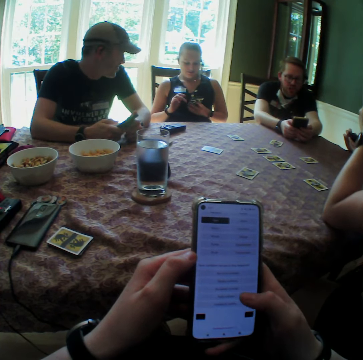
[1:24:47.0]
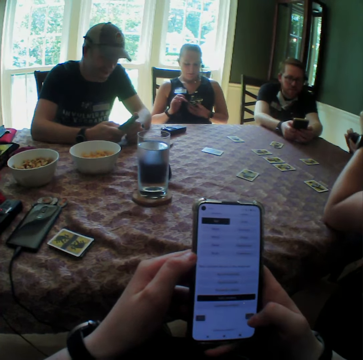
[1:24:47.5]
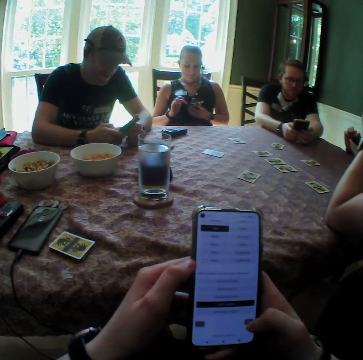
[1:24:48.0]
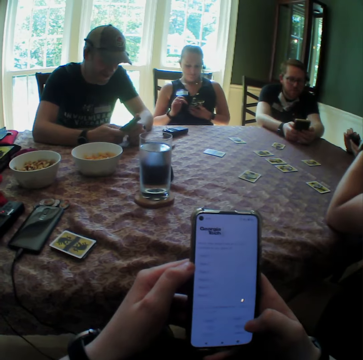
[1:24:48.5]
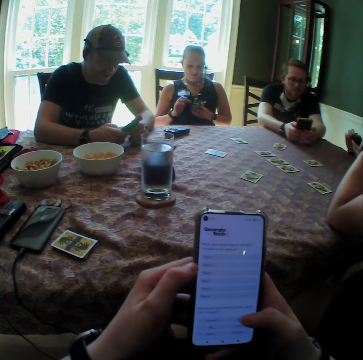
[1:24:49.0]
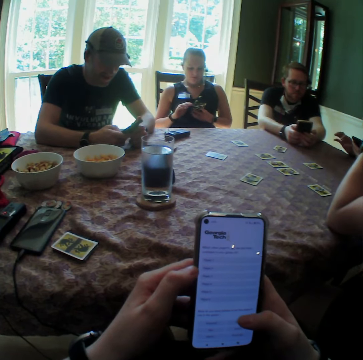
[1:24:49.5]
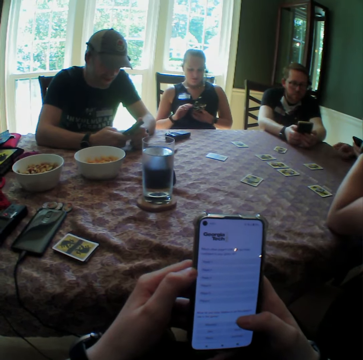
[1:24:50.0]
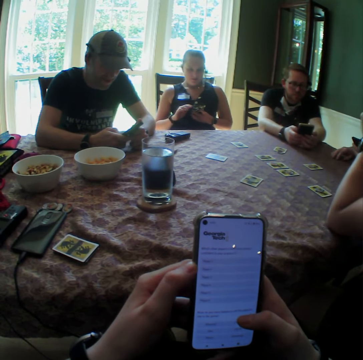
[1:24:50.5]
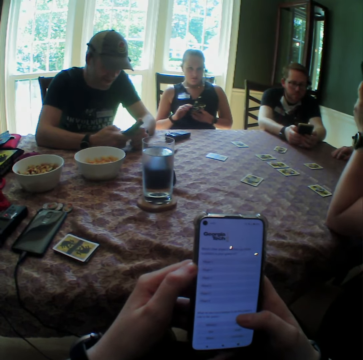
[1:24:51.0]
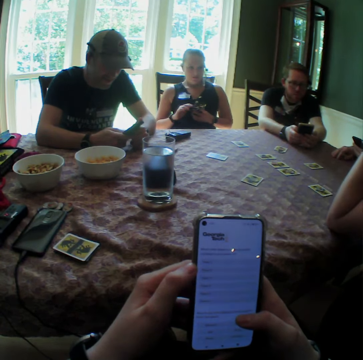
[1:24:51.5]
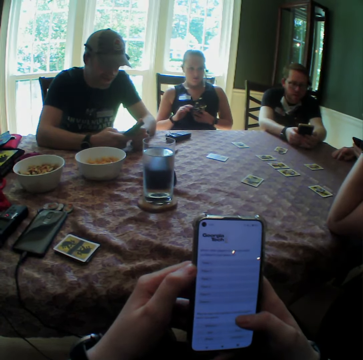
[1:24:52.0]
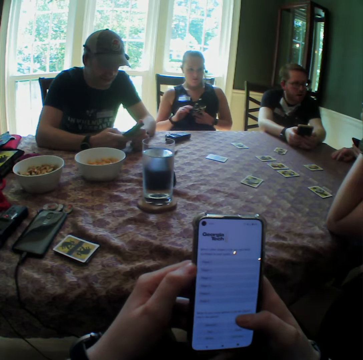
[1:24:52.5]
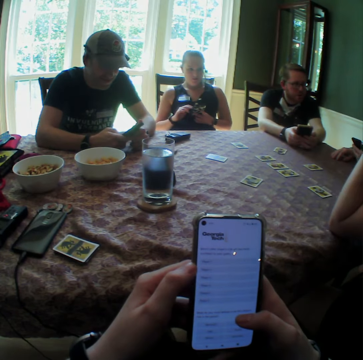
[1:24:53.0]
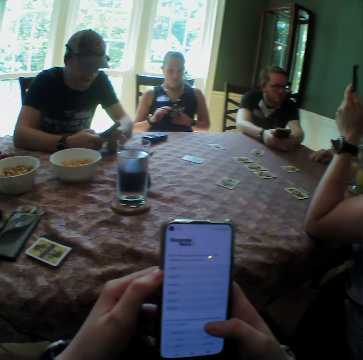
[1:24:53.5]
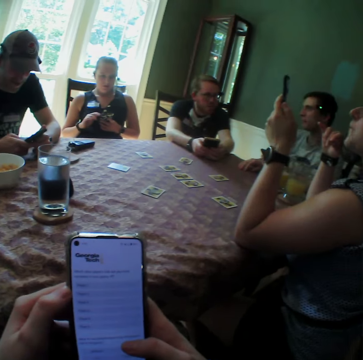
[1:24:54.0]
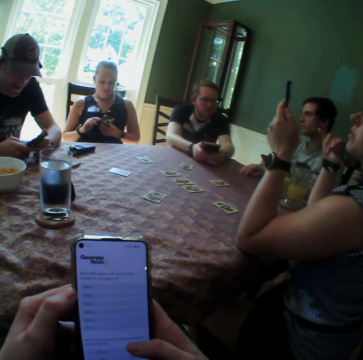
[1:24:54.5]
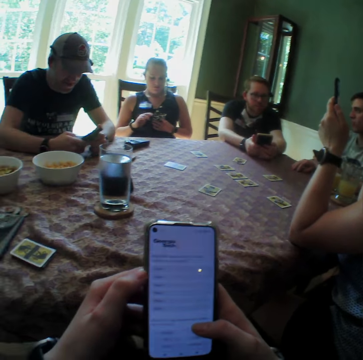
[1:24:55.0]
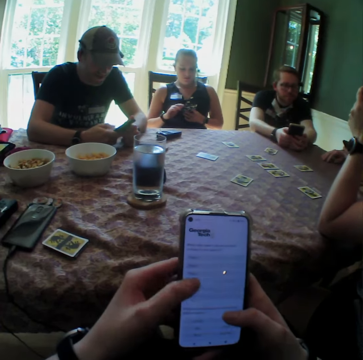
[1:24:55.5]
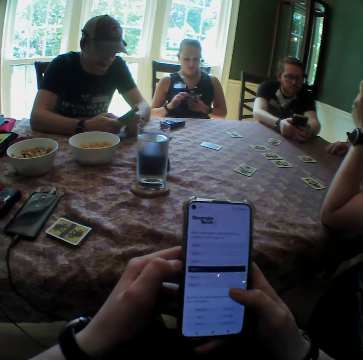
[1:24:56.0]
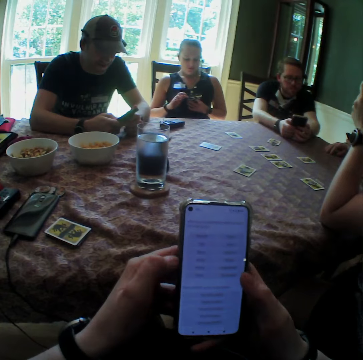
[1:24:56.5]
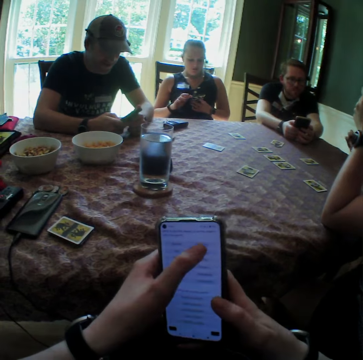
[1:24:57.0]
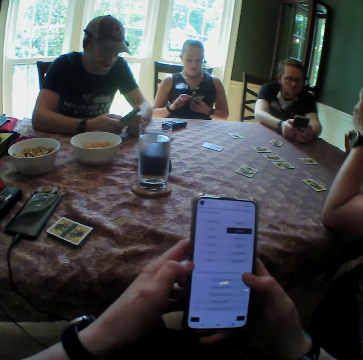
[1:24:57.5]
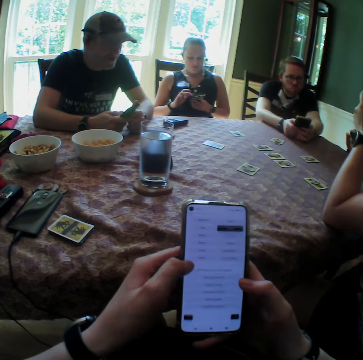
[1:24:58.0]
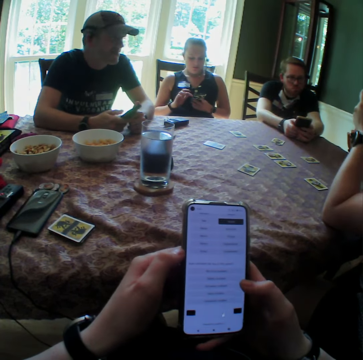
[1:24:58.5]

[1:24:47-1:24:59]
The camera wearer looks around.

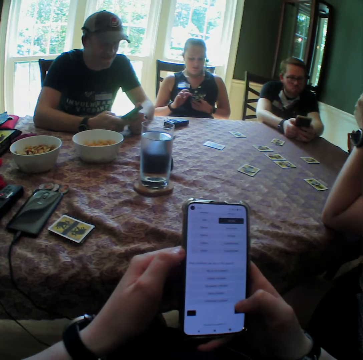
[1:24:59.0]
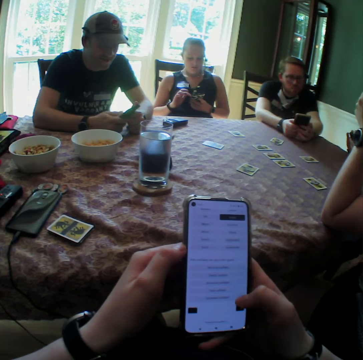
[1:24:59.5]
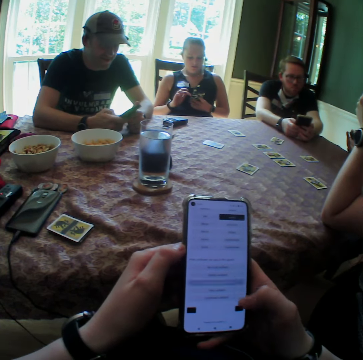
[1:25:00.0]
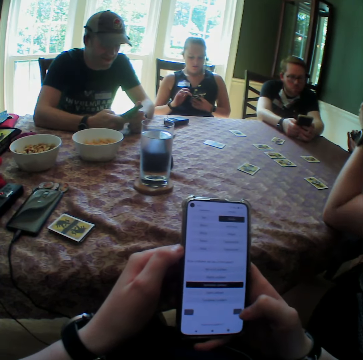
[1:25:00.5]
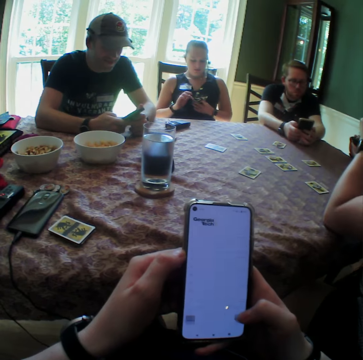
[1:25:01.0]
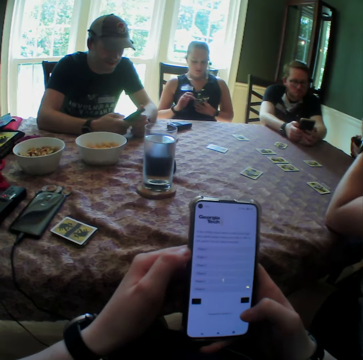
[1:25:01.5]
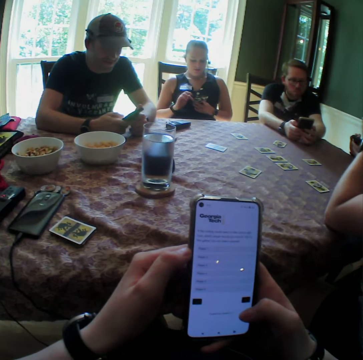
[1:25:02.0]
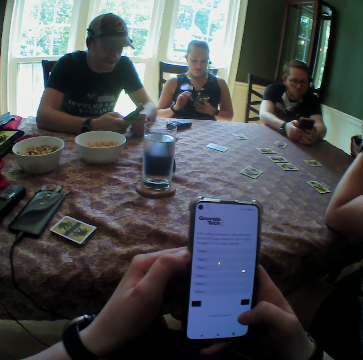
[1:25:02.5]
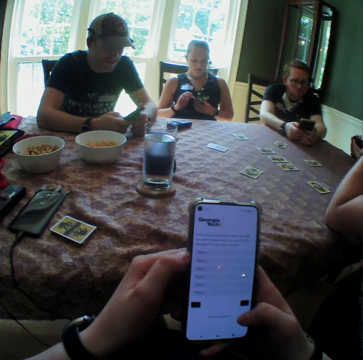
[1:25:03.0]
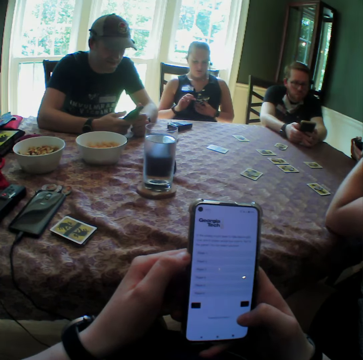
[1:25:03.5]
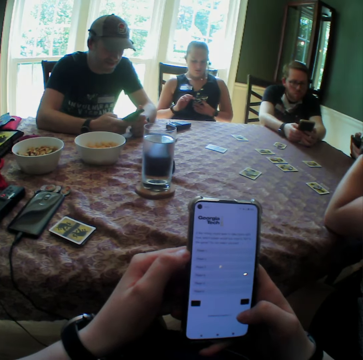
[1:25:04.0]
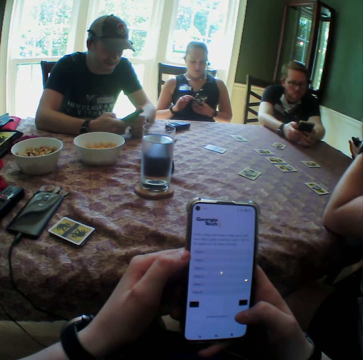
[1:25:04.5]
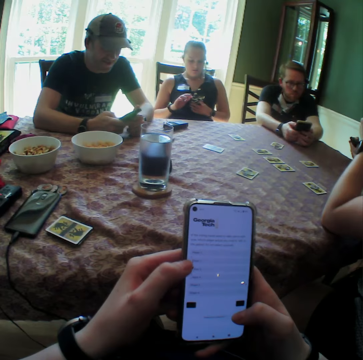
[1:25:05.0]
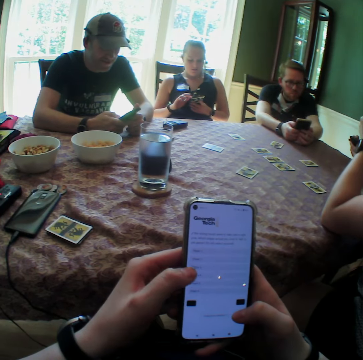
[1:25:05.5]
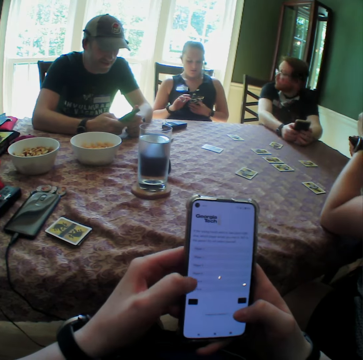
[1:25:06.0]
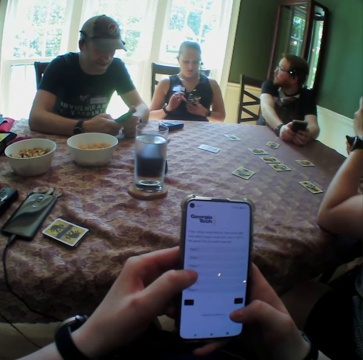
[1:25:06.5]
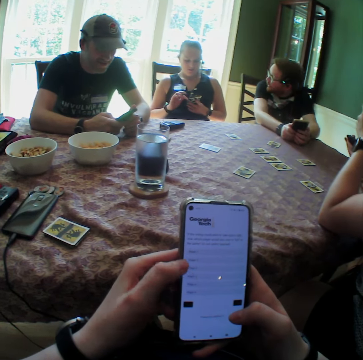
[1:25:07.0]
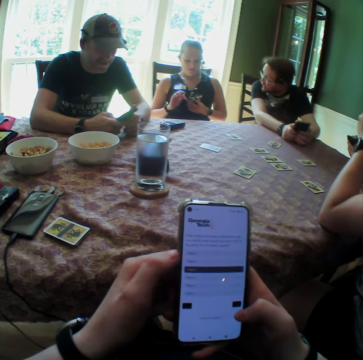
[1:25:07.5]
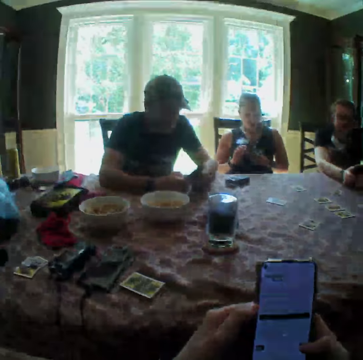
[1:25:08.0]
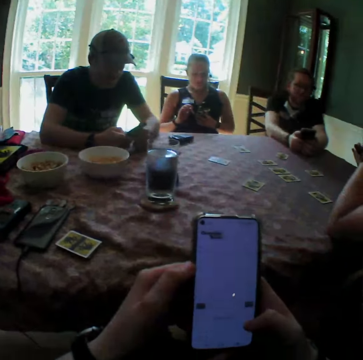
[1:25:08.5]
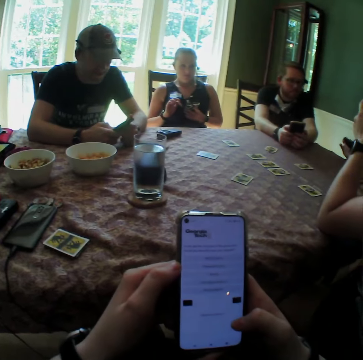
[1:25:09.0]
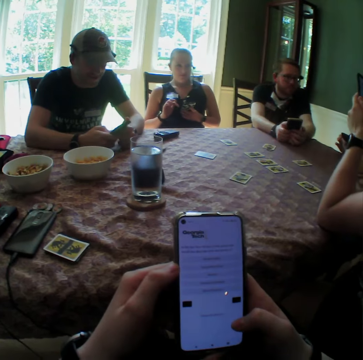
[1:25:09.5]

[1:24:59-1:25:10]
The camera wearer touches the phone.

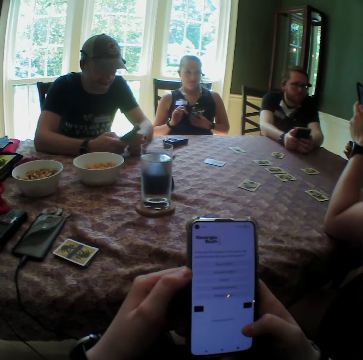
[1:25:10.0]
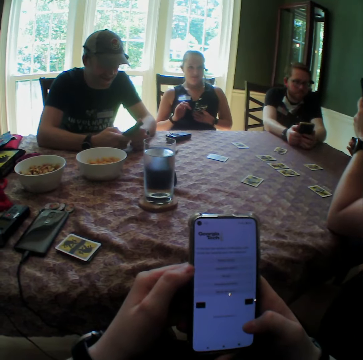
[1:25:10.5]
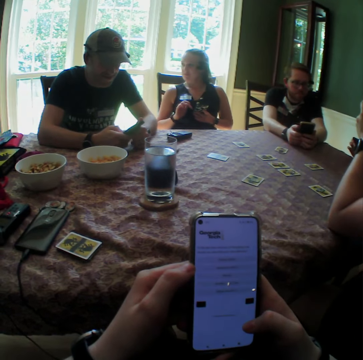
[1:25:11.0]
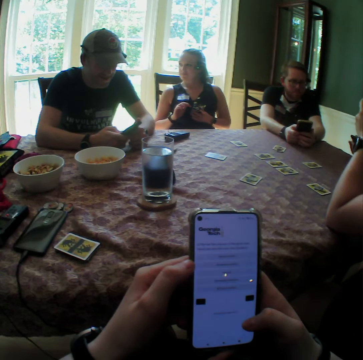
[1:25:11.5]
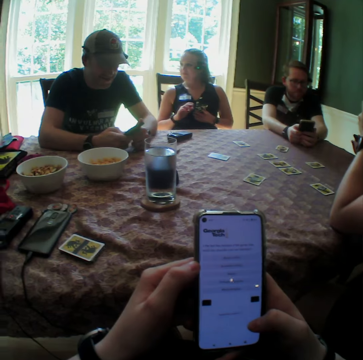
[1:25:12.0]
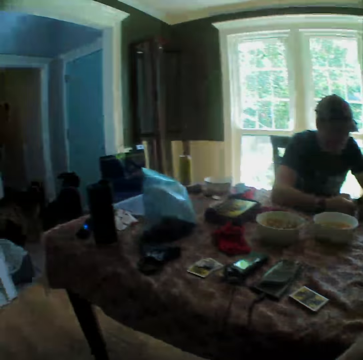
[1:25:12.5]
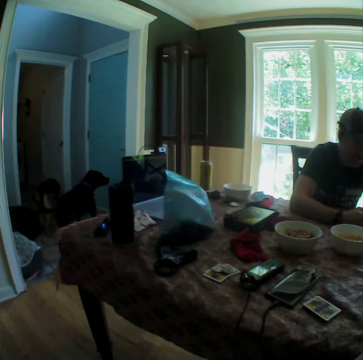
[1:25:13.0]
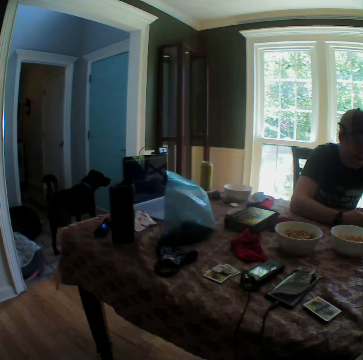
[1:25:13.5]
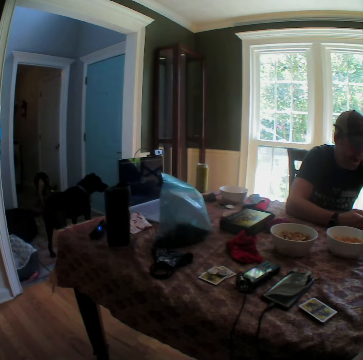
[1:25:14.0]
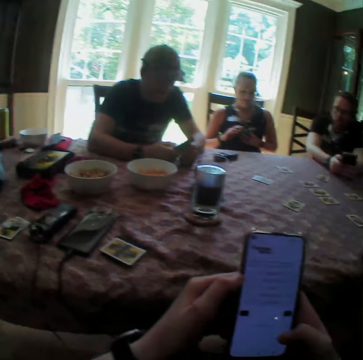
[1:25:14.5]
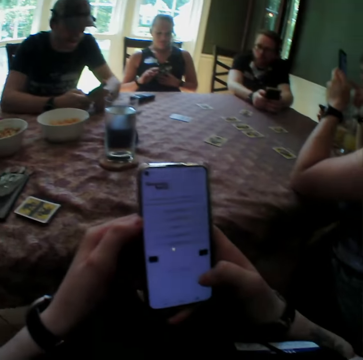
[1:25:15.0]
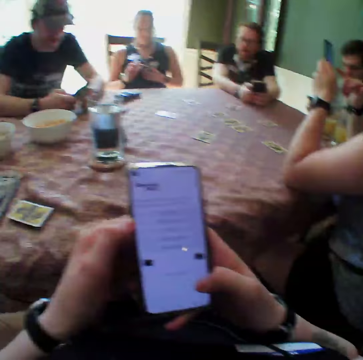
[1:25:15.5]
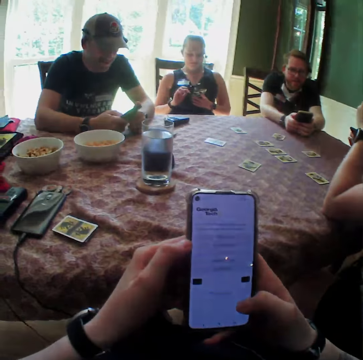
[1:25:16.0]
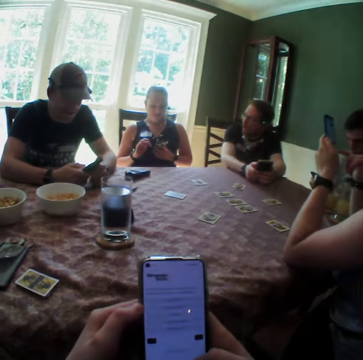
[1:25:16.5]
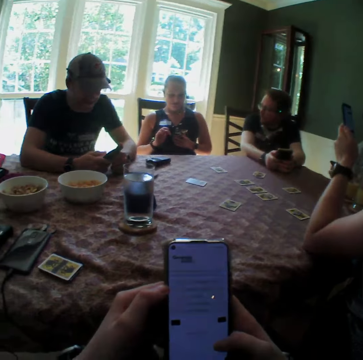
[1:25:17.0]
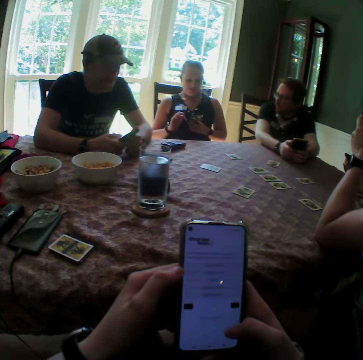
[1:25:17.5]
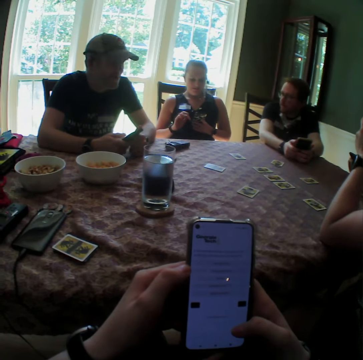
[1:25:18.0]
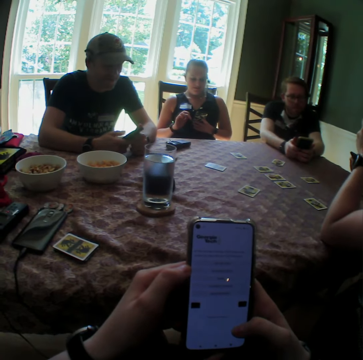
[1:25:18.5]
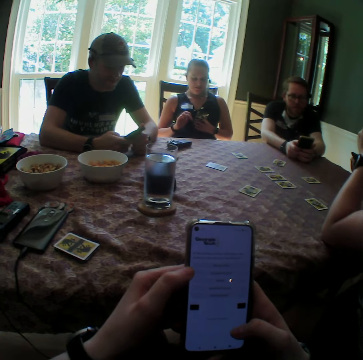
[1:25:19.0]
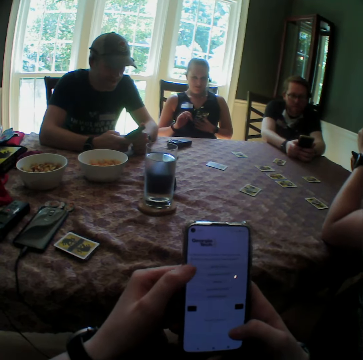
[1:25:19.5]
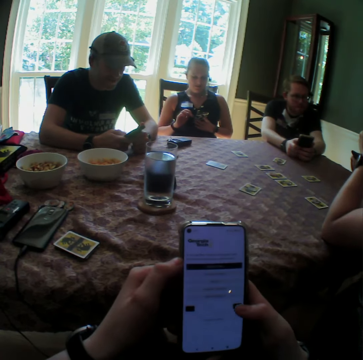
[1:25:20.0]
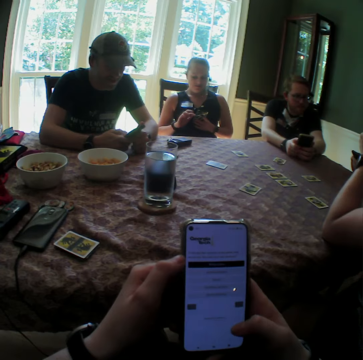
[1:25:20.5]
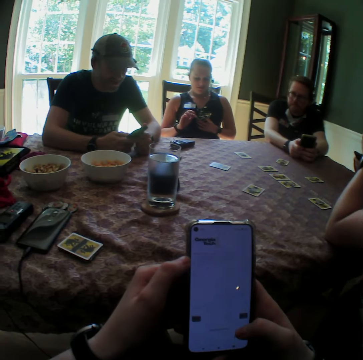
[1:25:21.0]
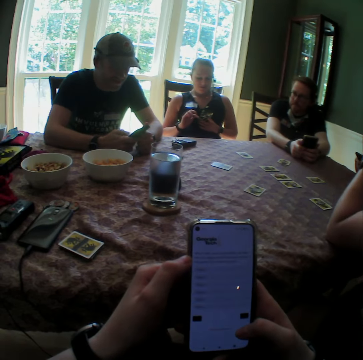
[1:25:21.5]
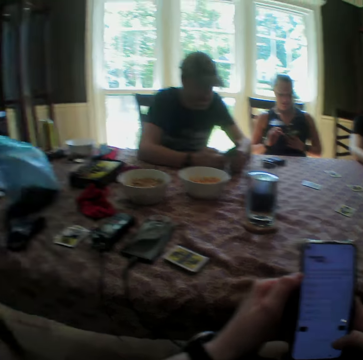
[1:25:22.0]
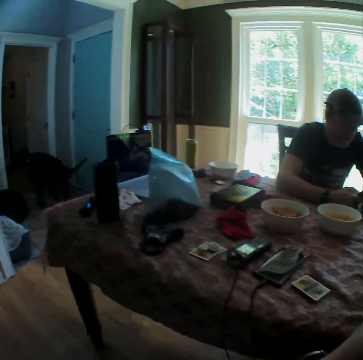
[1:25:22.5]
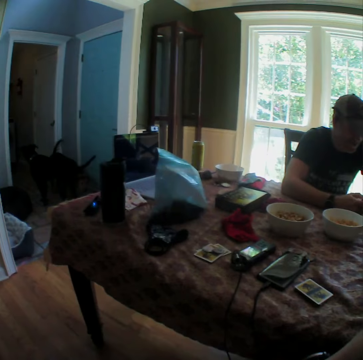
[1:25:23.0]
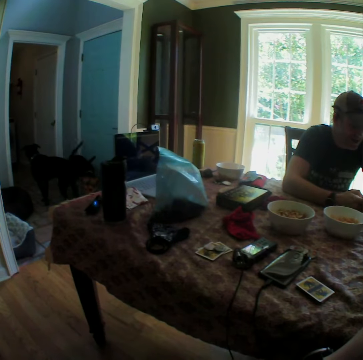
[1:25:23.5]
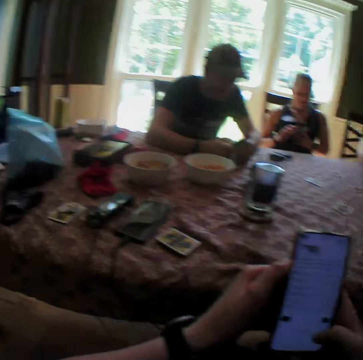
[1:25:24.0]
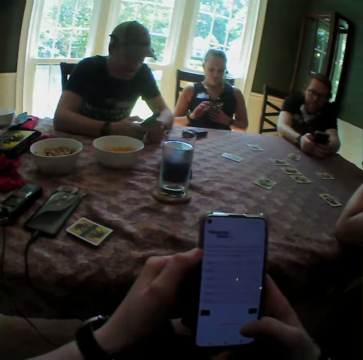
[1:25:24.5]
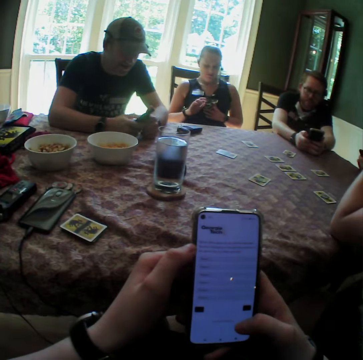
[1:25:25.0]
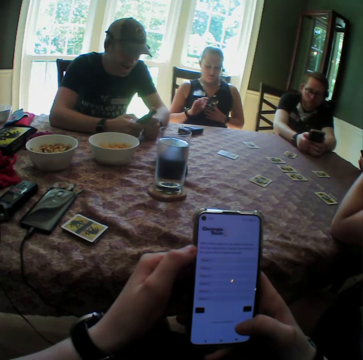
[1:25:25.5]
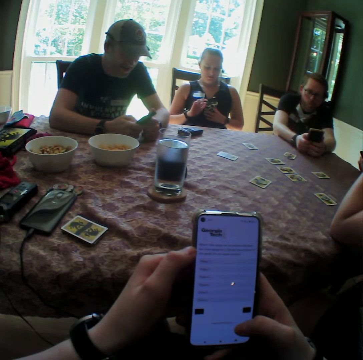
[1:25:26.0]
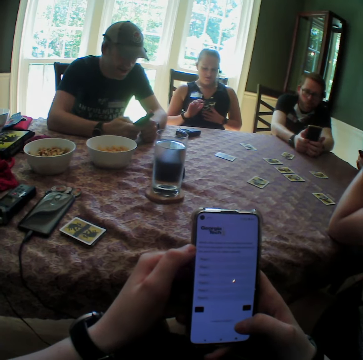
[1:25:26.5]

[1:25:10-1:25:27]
The camera wearer looks at a dog and another dog. They look at their phone and look around. They operate their phone and touch the phone. They look at the first dog and the other dog. They look around and operate their phone.
